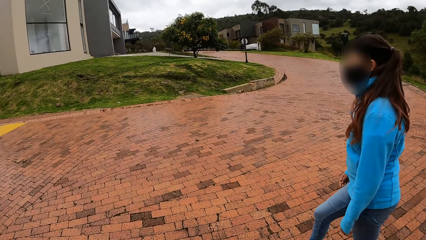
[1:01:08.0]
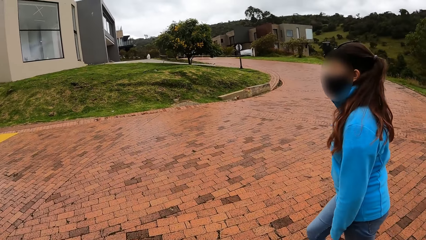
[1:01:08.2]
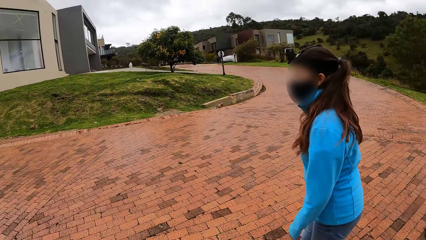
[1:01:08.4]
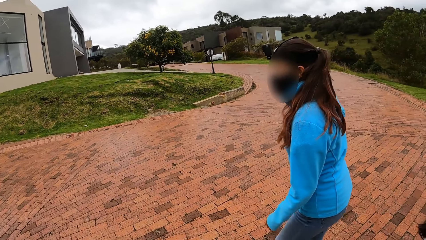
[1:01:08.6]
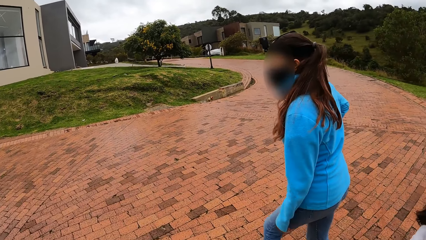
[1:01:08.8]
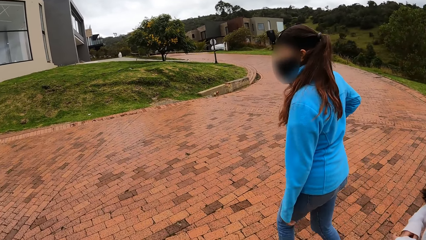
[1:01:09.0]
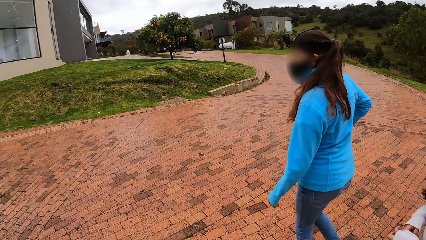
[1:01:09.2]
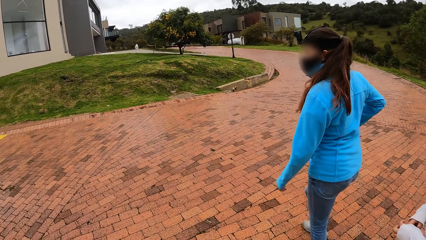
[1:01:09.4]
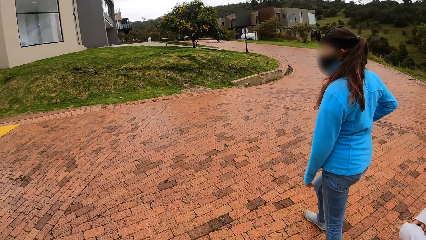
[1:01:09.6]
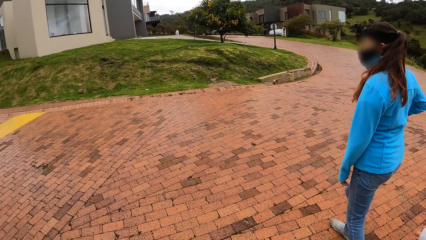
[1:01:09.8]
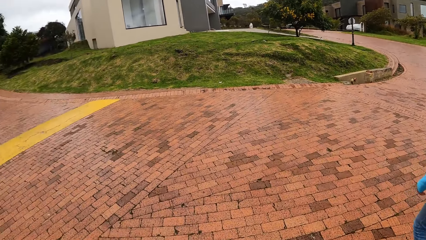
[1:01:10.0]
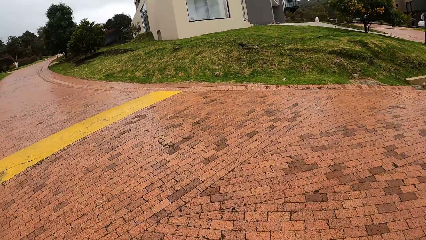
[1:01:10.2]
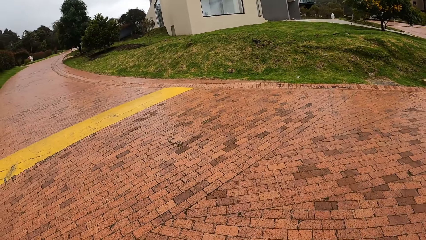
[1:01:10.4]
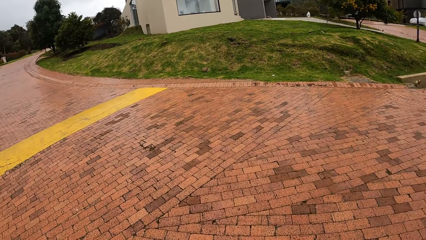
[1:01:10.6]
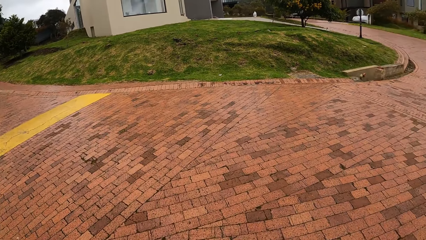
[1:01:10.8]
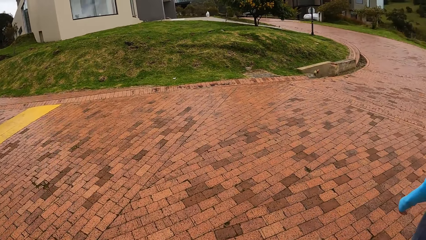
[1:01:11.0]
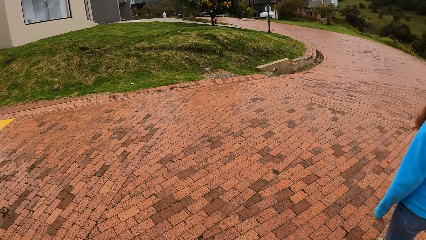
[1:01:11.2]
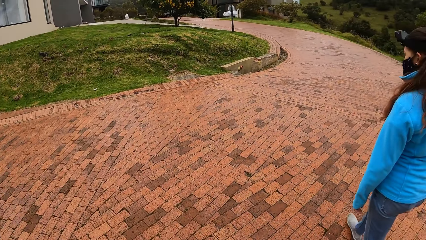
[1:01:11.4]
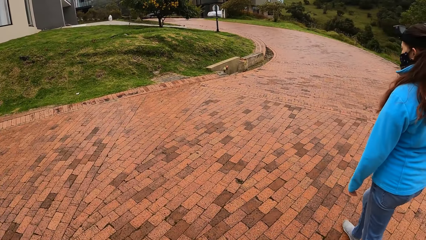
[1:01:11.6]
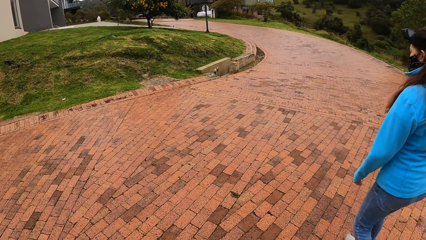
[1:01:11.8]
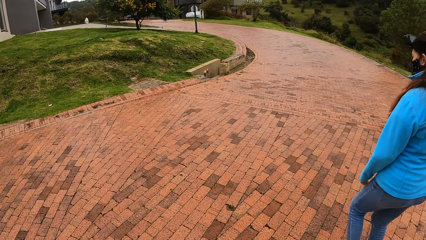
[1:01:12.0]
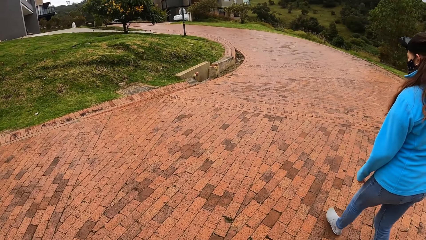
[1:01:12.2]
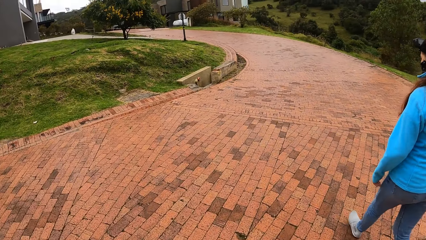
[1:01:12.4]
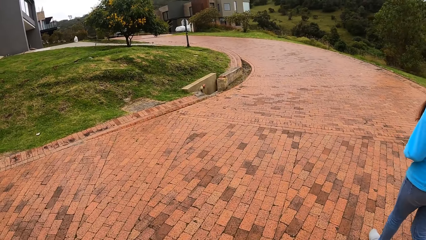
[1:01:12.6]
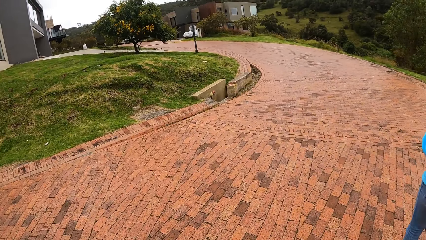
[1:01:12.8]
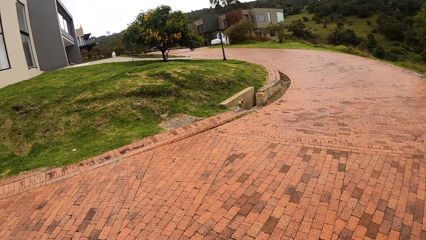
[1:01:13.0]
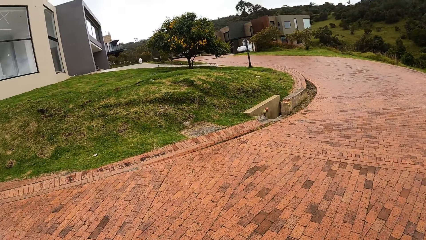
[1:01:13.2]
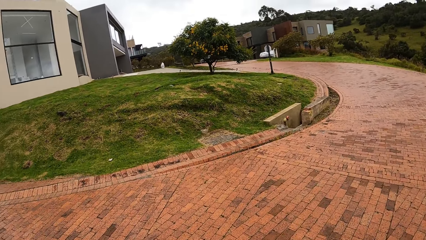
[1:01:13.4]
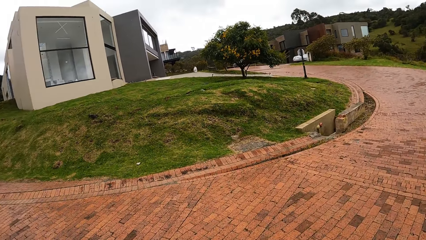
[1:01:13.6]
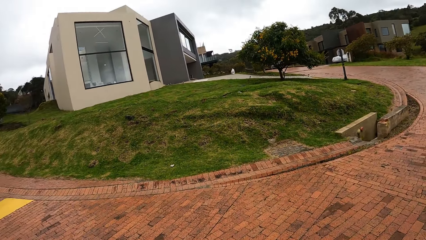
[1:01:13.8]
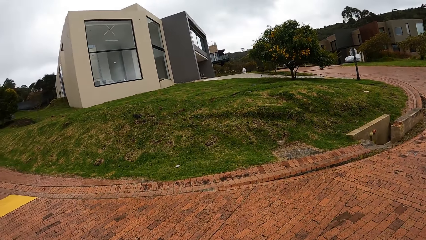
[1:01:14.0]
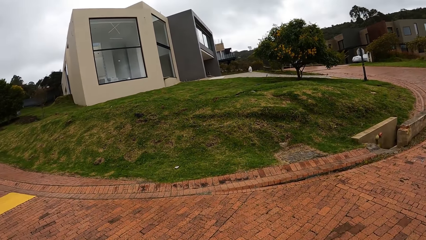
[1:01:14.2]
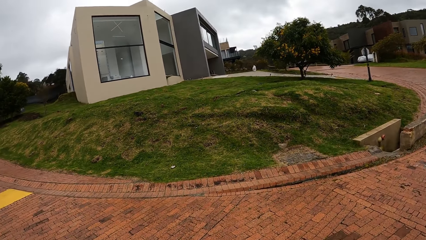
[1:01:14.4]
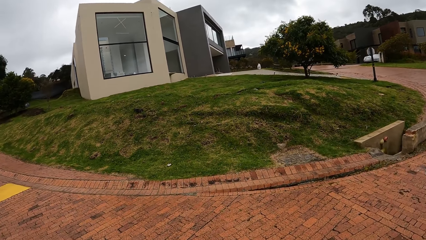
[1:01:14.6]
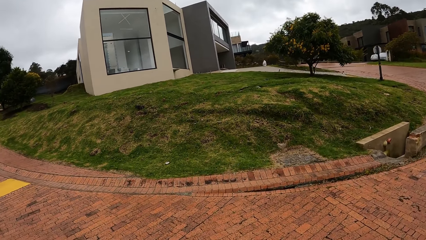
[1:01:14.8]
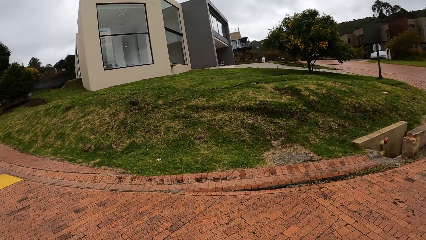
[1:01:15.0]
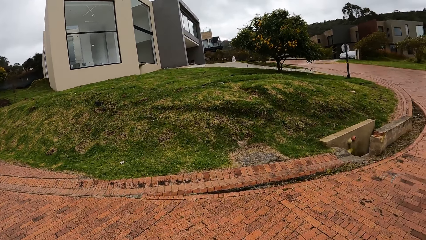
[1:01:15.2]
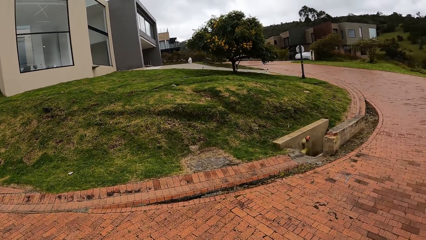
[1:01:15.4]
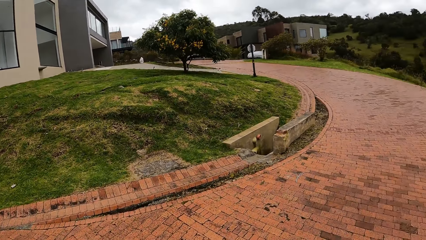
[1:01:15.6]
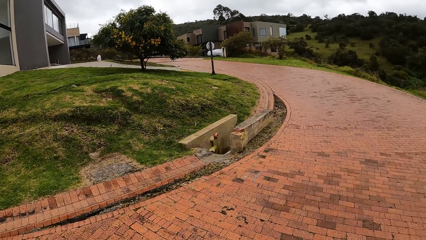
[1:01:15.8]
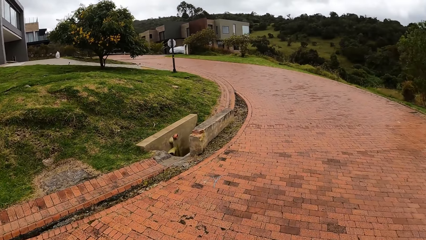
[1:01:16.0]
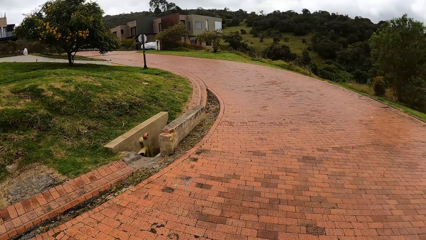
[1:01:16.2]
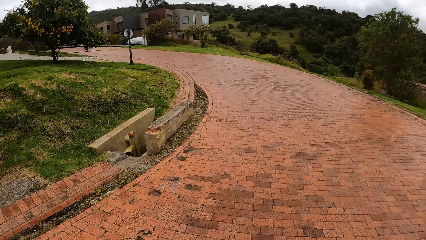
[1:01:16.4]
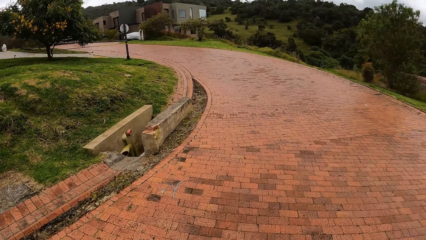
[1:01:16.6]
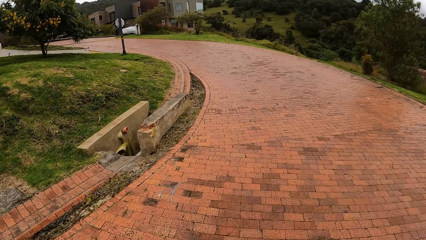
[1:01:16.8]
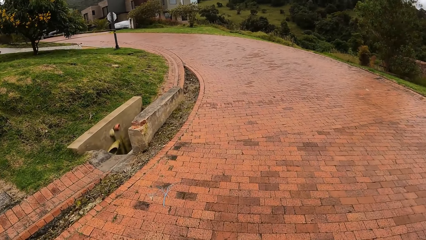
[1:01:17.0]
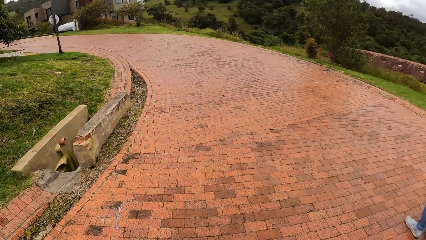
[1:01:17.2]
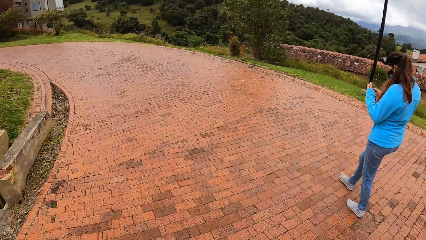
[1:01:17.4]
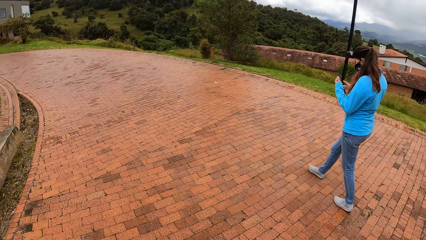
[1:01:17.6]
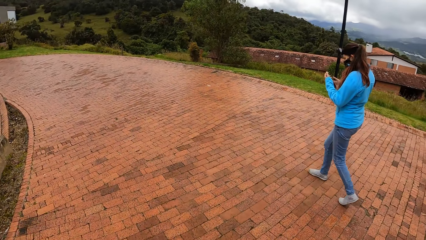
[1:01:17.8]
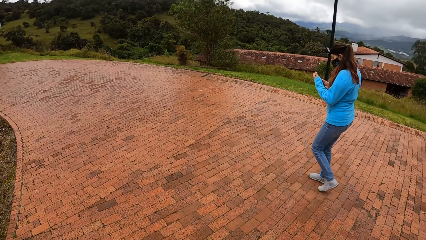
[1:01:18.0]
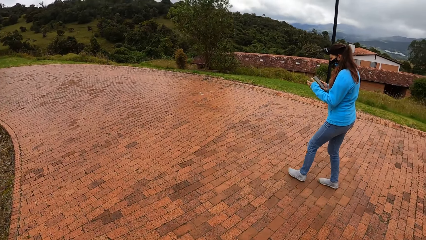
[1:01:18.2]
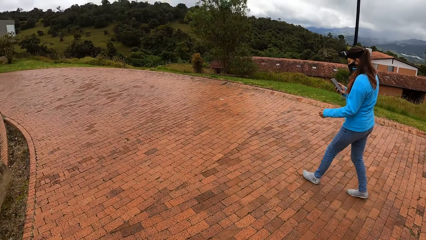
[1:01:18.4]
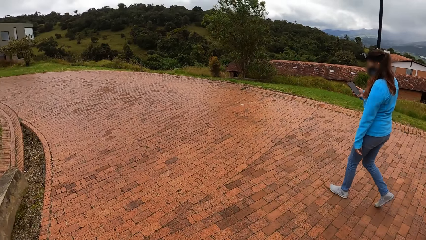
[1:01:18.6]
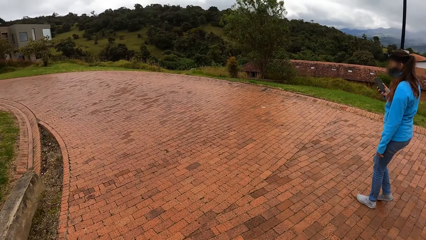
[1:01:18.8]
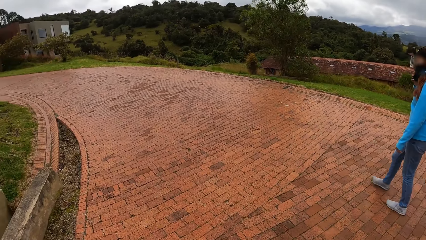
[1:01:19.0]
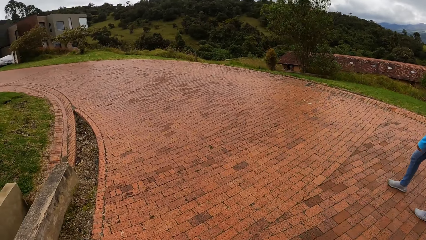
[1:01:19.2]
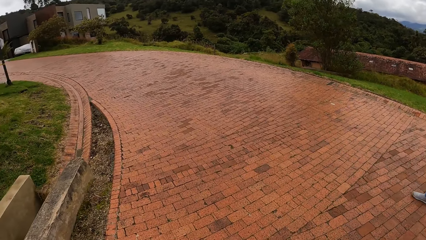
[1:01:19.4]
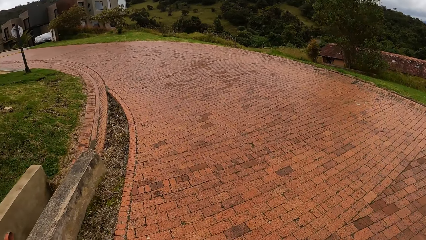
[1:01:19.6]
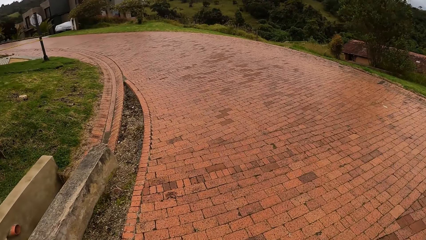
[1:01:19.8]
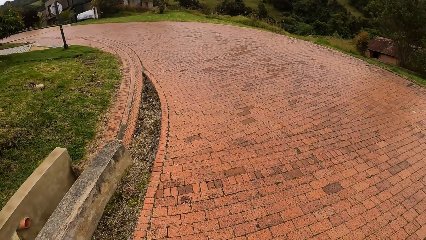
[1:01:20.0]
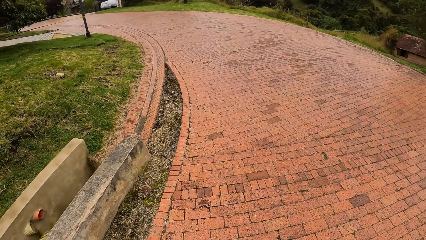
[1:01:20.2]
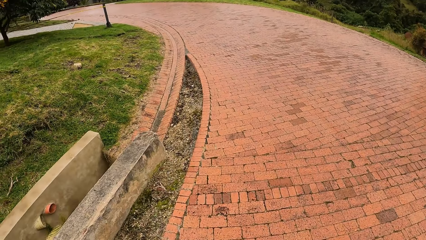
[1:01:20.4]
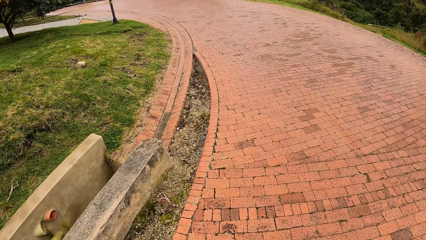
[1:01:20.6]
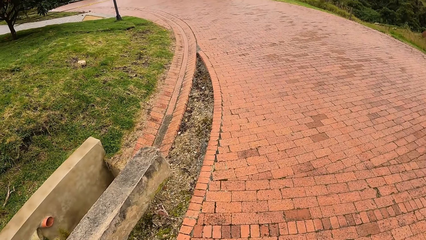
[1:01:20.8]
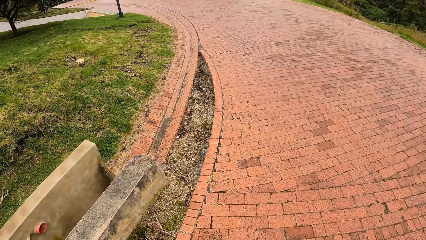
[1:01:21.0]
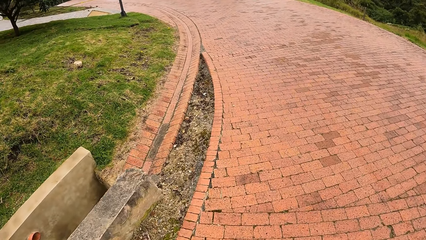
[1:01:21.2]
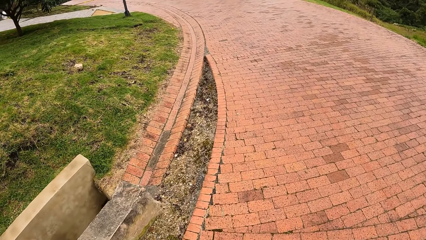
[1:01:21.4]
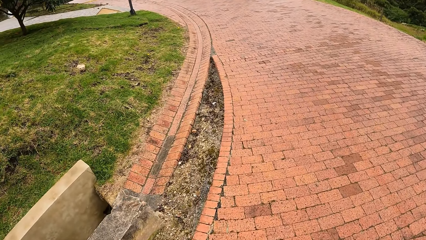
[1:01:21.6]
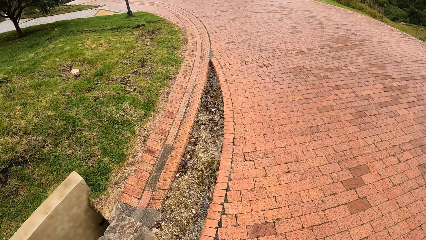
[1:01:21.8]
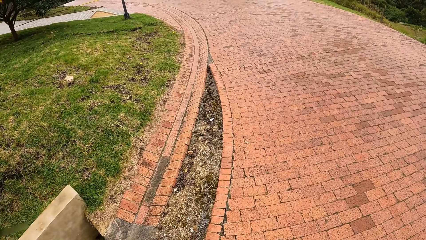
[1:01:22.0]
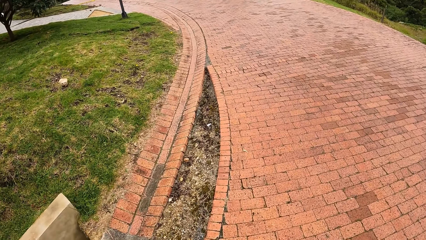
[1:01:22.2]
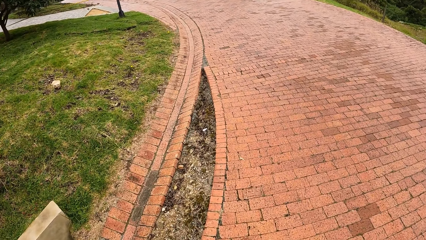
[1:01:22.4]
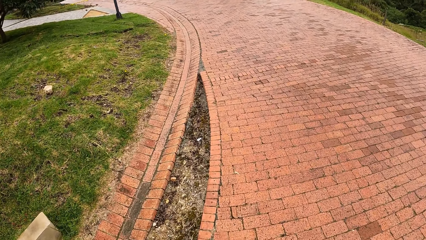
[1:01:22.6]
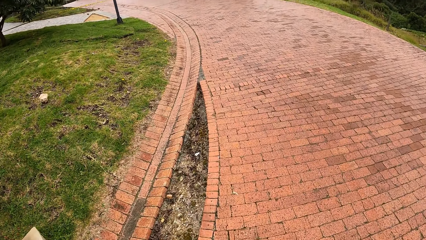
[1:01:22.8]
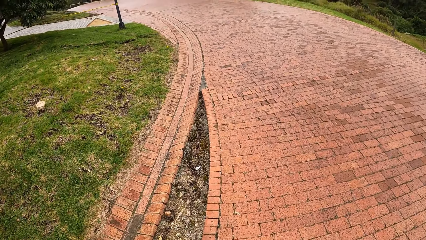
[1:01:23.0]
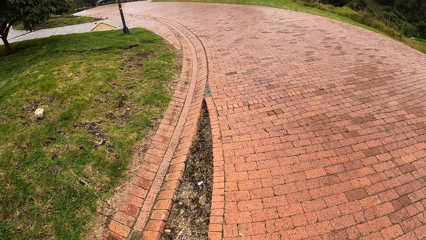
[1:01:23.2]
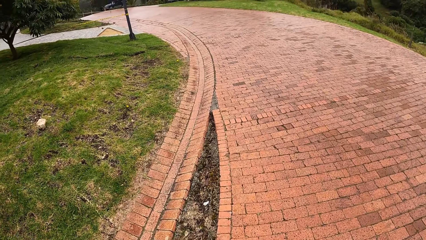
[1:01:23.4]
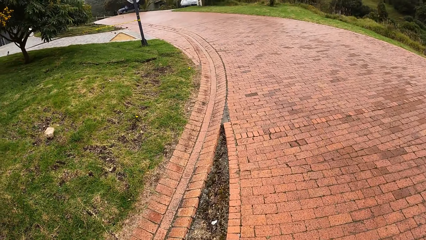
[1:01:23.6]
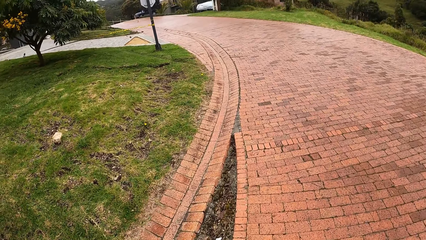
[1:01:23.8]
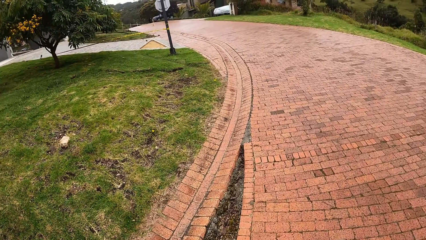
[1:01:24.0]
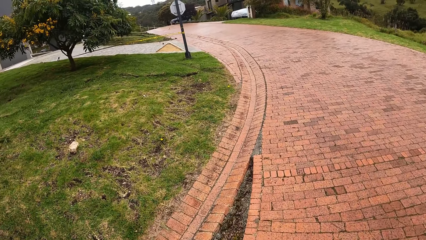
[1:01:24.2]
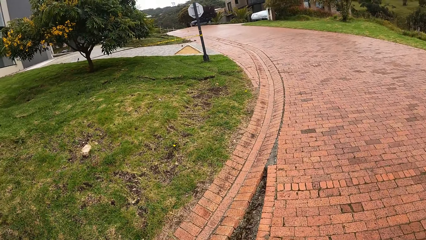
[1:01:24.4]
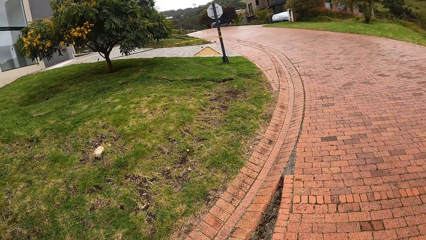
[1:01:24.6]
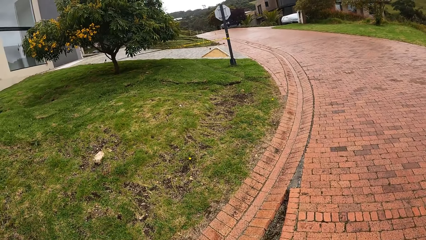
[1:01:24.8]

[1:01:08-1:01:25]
The woman operates a phone with her hands. She places the phone in her right hand on her ear.
